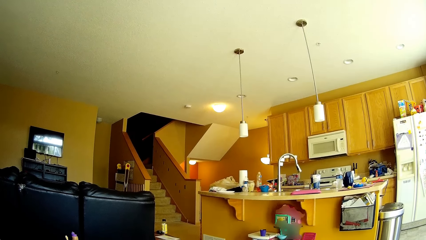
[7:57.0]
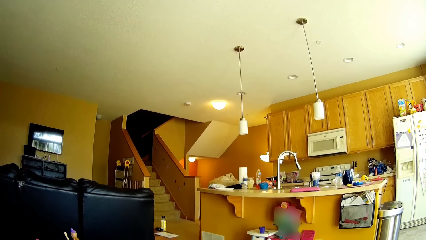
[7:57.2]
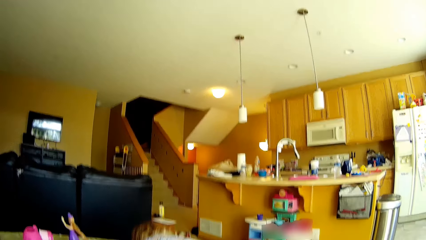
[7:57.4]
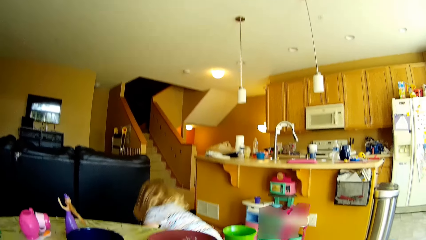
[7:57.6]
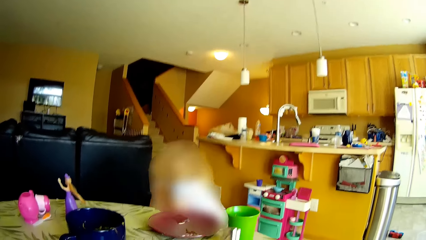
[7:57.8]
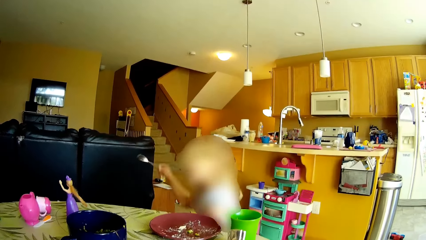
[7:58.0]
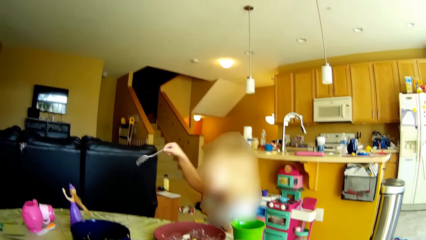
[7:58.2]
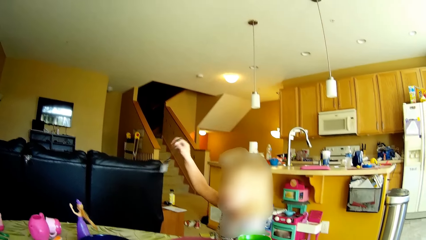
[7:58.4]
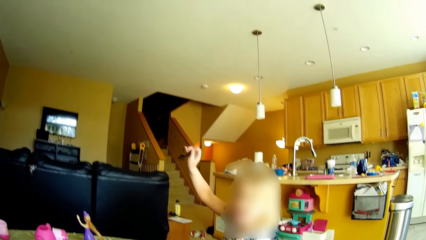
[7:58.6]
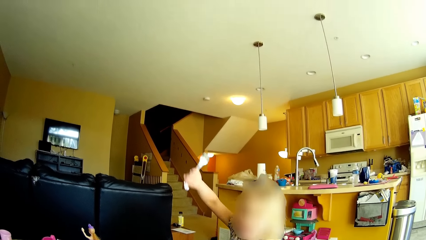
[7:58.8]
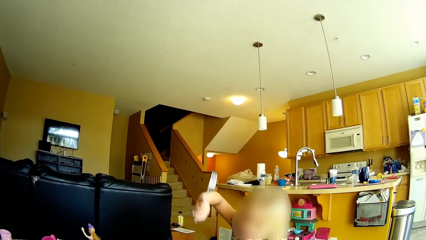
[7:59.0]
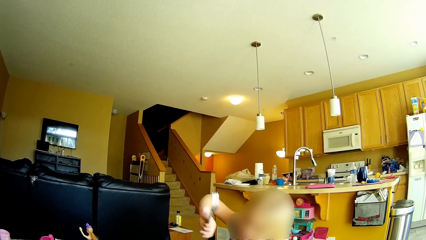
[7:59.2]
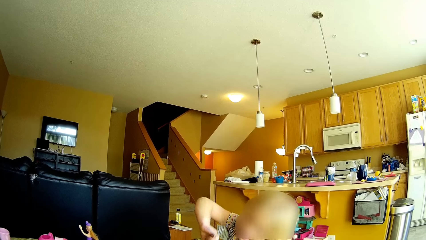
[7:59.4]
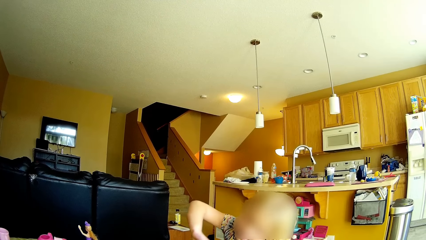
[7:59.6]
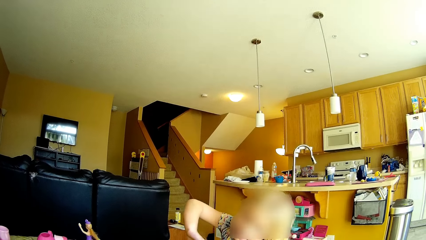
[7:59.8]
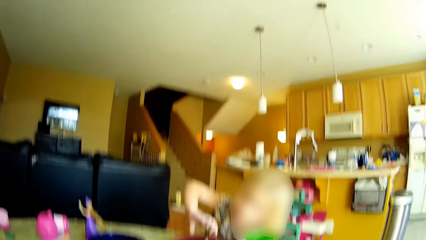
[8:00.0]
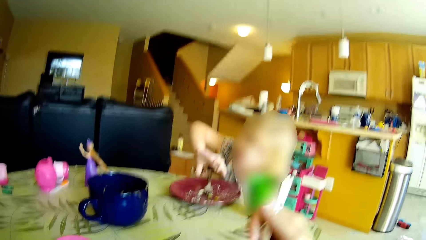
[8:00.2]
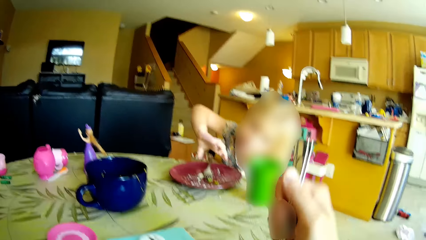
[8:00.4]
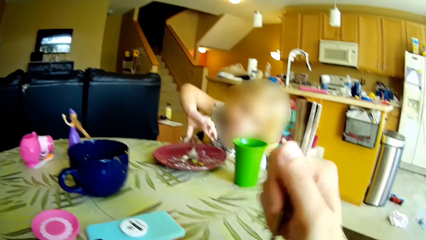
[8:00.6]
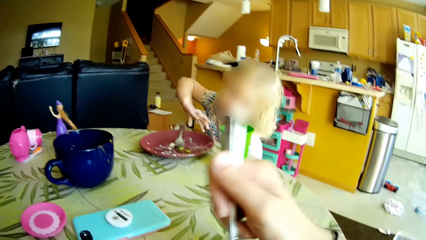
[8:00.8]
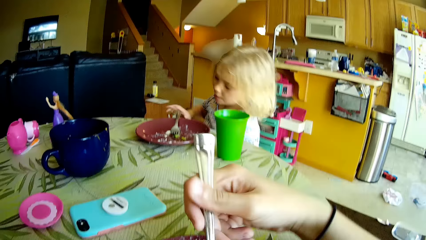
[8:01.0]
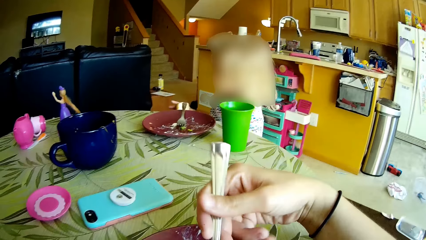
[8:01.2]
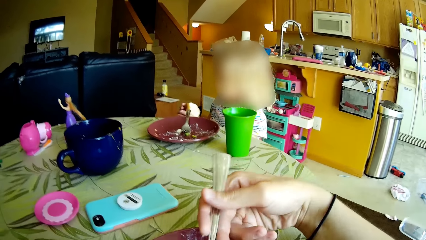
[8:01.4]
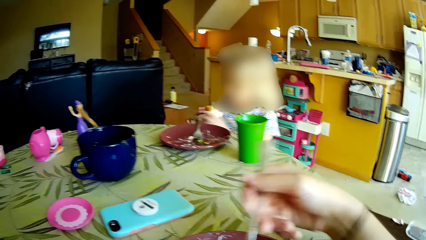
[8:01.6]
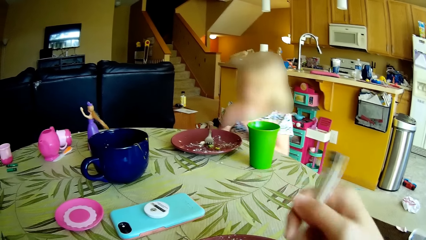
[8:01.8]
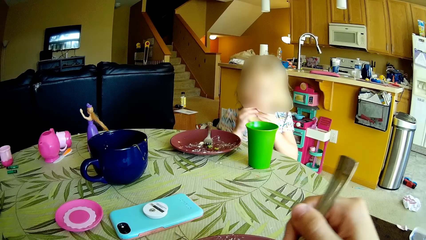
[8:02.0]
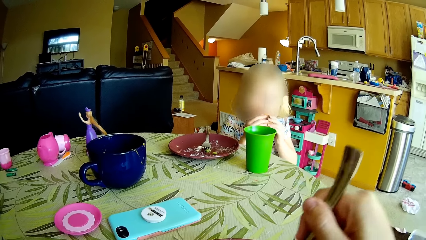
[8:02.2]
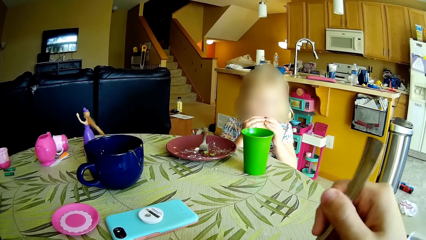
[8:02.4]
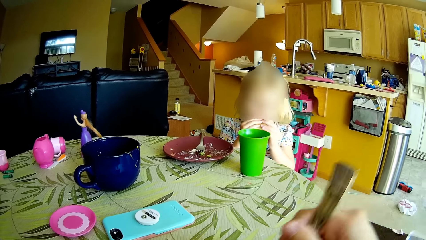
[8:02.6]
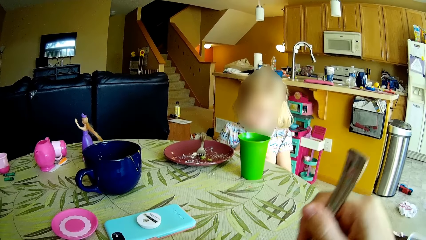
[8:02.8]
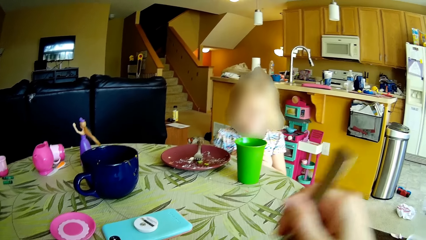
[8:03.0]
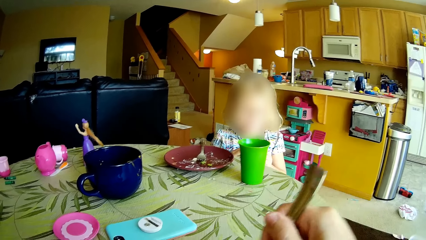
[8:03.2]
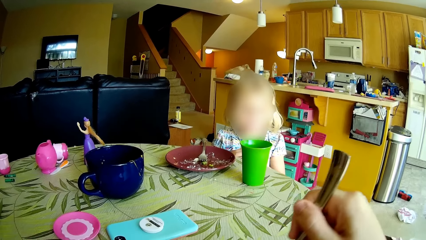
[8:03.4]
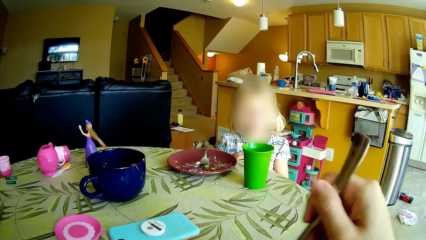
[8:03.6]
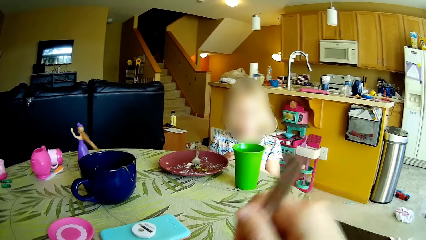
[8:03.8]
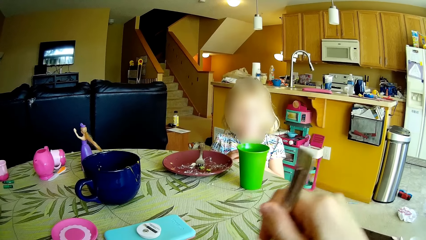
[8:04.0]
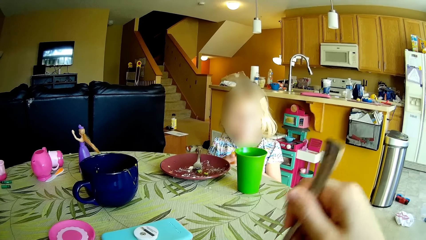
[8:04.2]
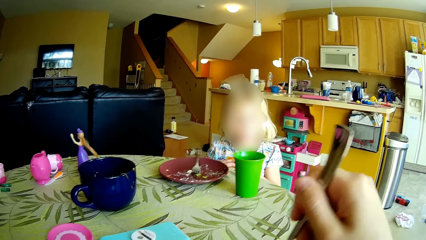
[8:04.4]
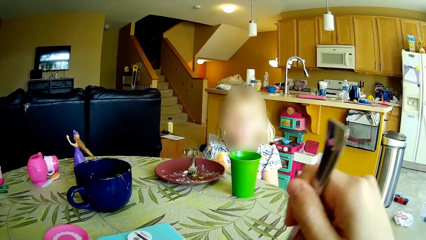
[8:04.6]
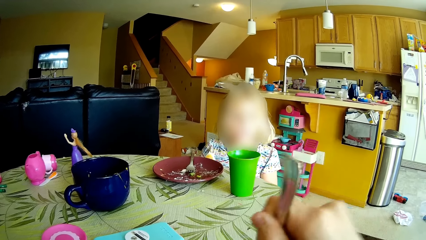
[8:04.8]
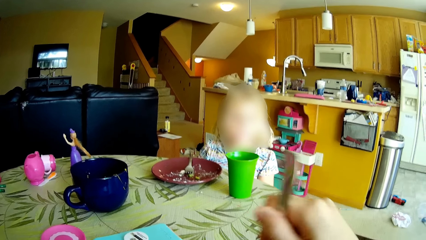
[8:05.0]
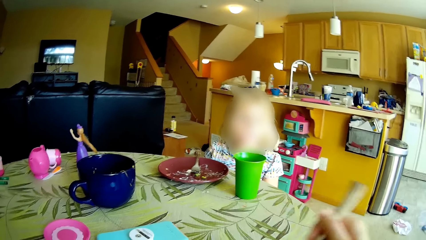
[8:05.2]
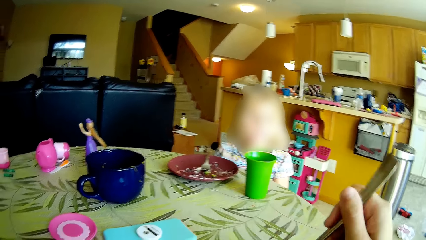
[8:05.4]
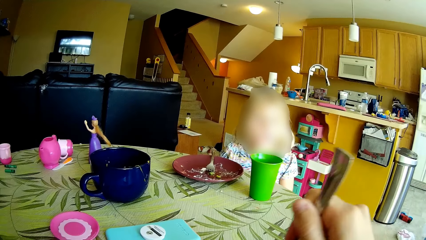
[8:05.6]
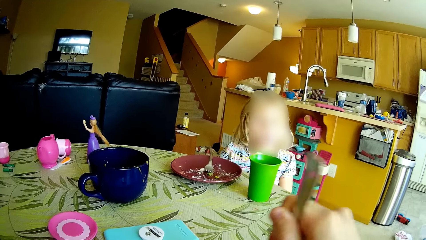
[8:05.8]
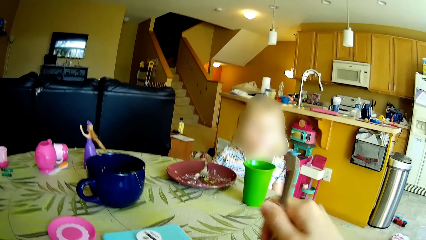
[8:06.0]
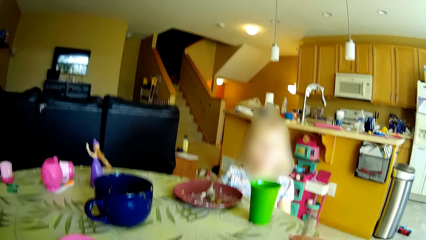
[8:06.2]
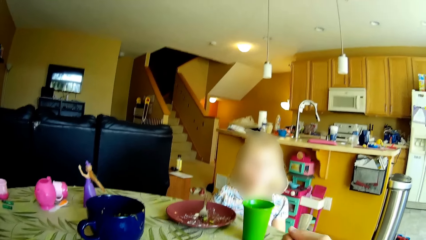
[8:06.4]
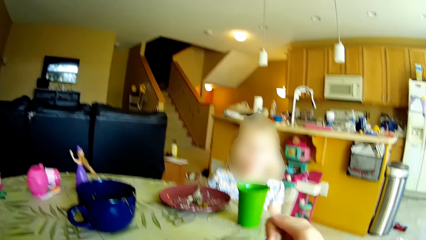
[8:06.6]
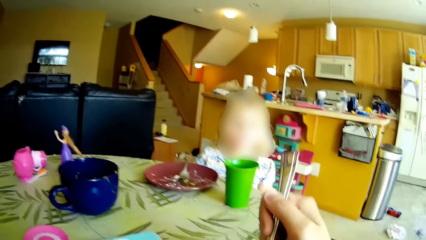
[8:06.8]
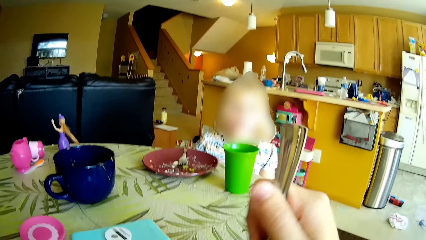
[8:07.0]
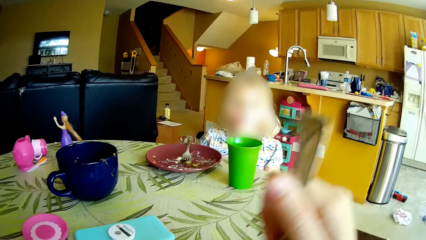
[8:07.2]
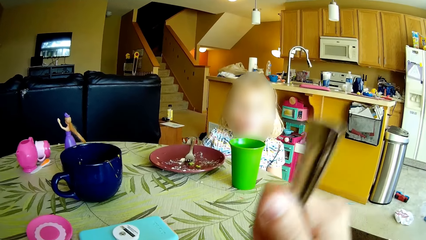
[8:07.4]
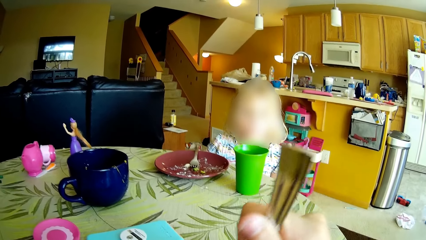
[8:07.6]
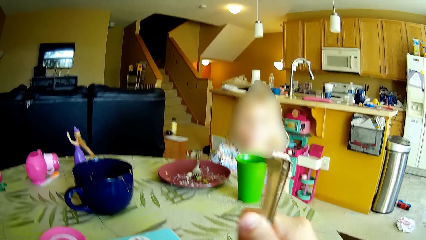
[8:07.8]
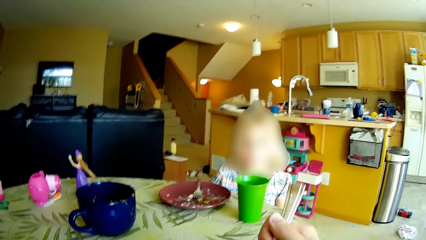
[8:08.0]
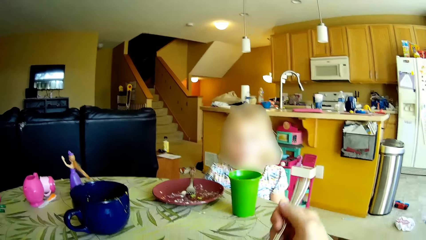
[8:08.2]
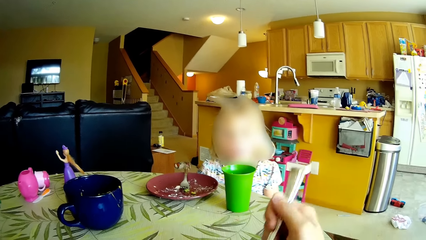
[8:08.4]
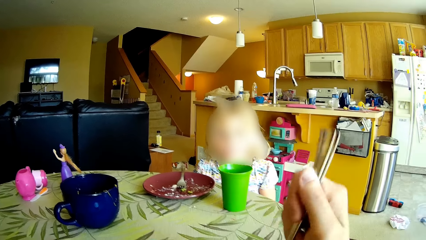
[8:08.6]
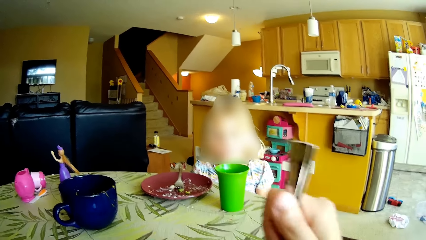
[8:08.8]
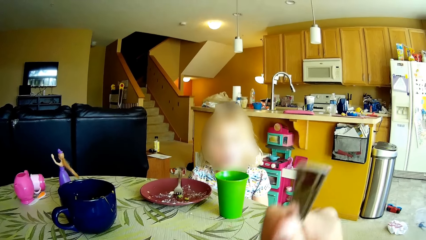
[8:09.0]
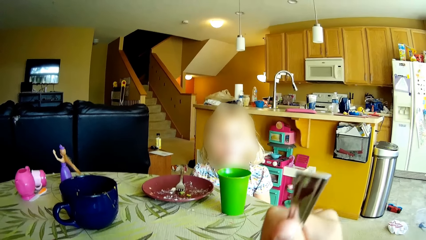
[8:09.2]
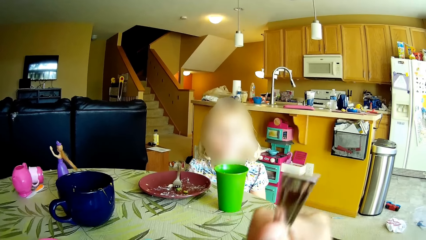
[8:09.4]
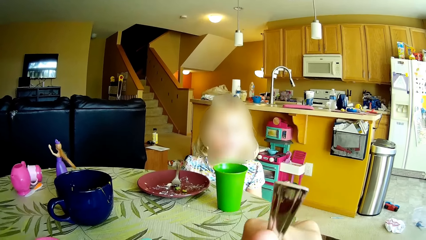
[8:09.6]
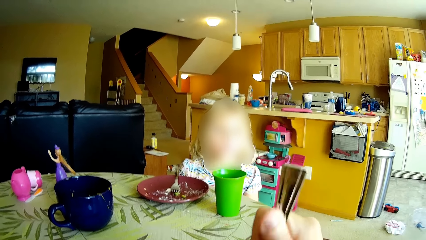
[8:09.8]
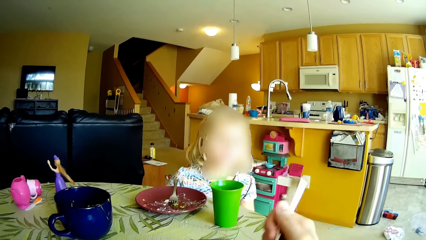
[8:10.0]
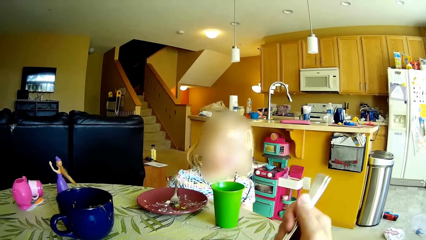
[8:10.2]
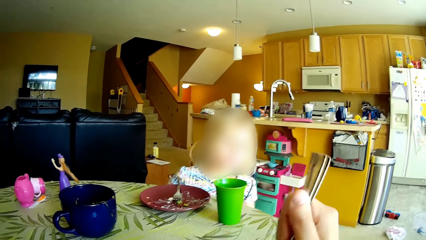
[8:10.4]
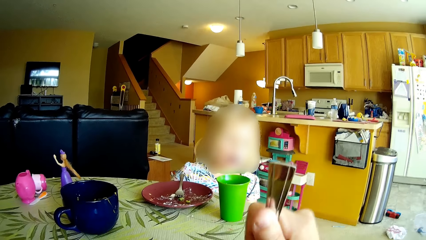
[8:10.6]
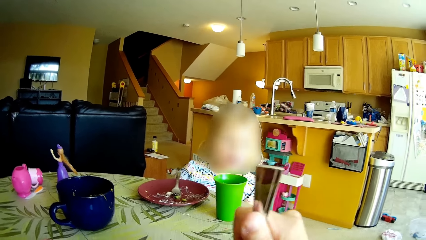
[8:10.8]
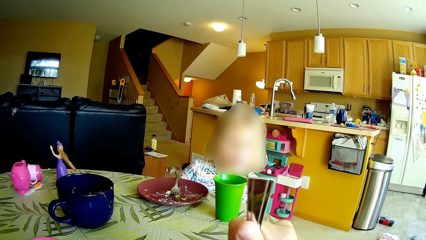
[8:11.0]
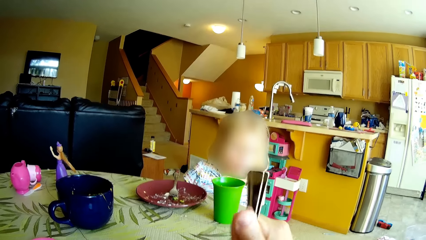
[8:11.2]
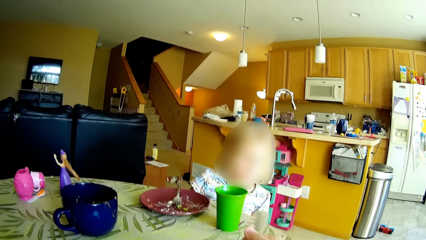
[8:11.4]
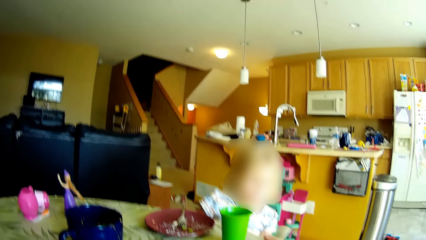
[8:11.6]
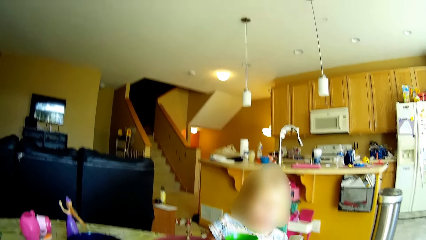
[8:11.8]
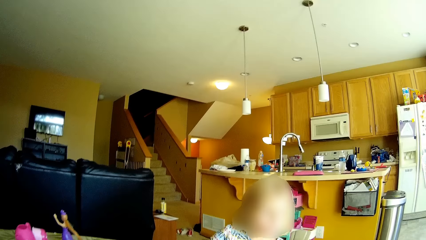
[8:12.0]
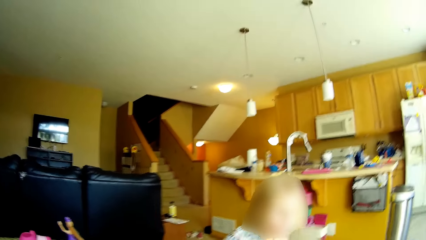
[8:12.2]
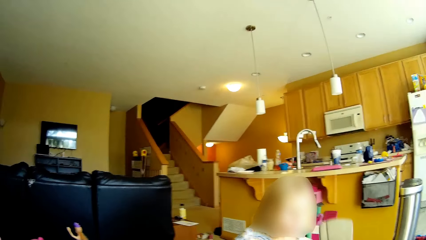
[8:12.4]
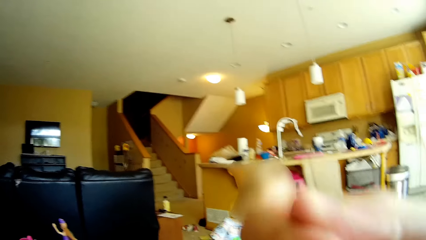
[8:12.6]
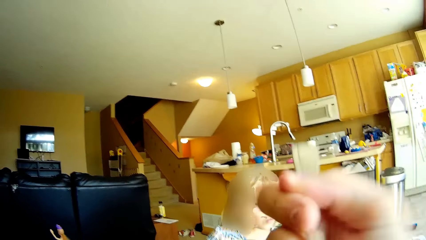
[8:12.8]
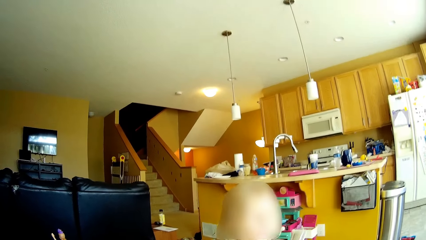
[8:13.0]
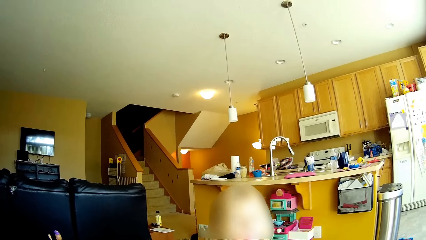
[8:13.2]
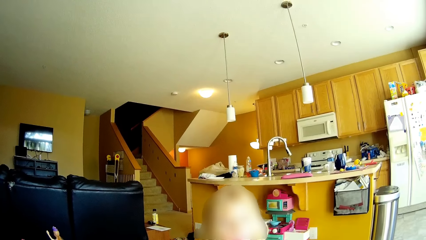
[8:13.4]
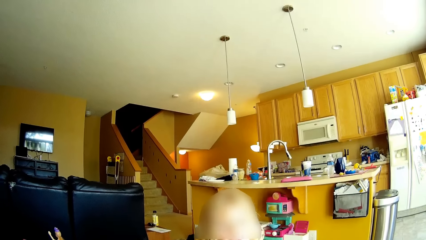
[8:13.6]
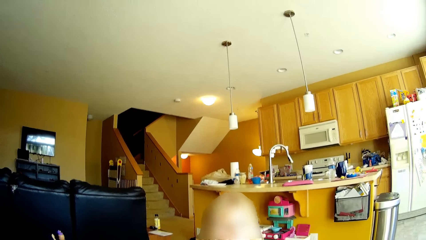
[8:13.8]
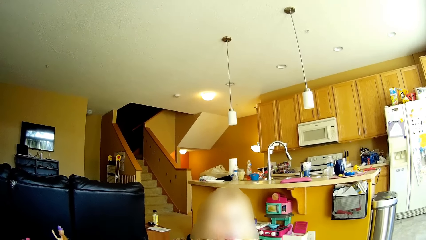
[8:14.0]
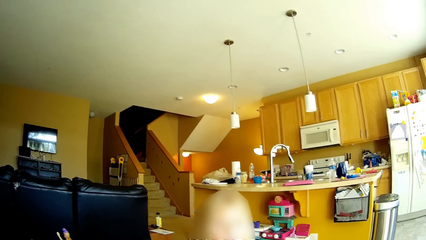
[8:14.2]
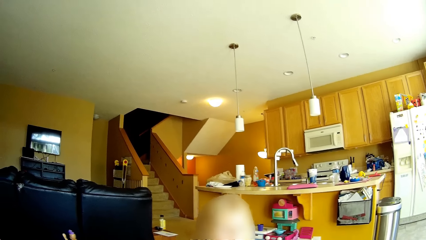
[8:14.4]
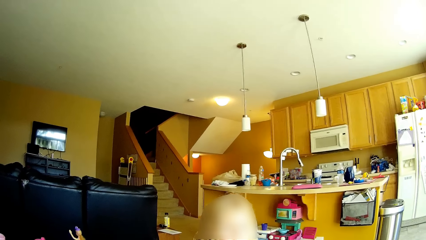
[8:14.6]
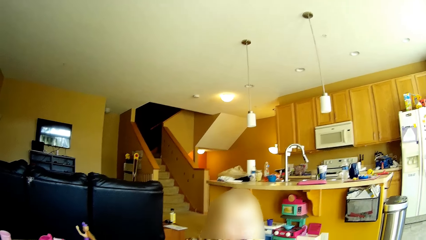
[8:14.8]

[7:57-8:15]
The girl drops the fork in her right hand on the plate on the dining table. The camera wearer scrapes the plate on the table with the fork in her right hand. The girl eats the bread in her left hand with both hands. The camera wearer scoops food with the fork. She lifts the fork towards her mouth. She eats the food.
